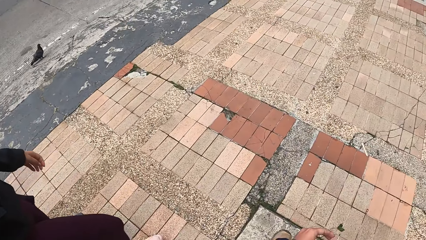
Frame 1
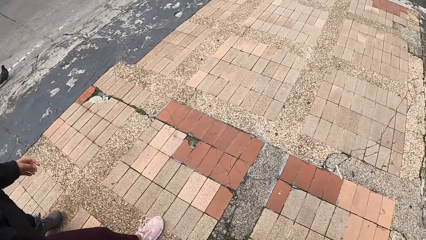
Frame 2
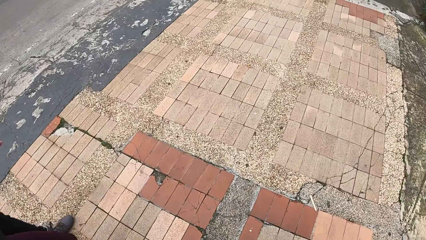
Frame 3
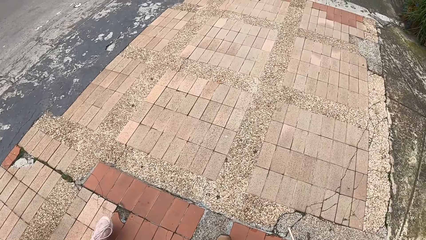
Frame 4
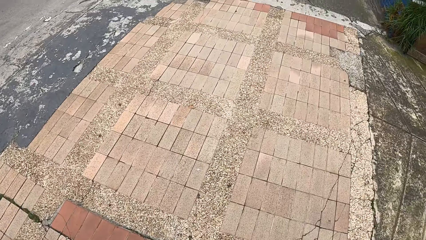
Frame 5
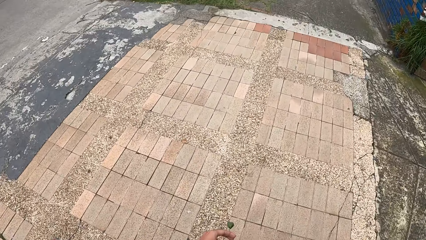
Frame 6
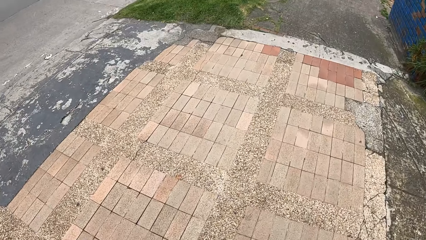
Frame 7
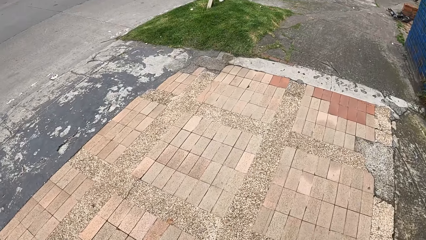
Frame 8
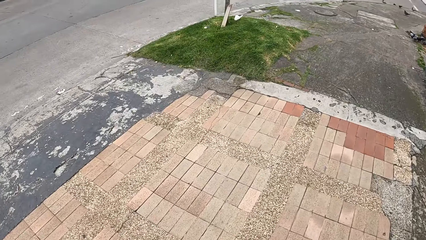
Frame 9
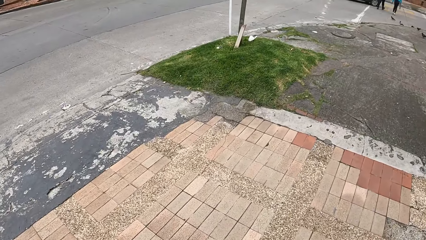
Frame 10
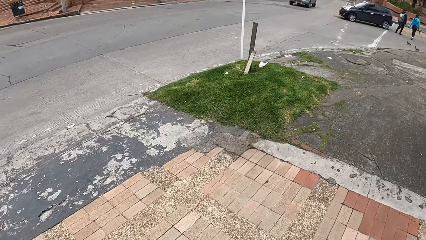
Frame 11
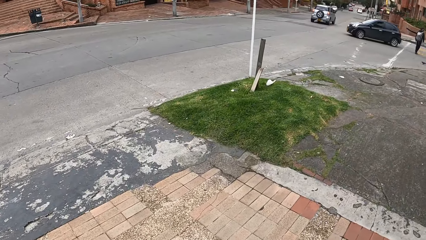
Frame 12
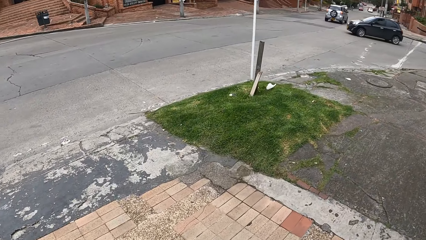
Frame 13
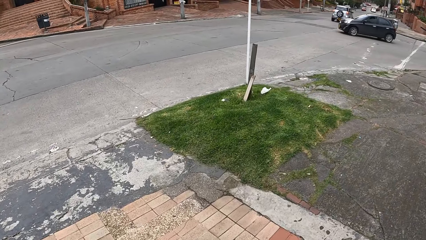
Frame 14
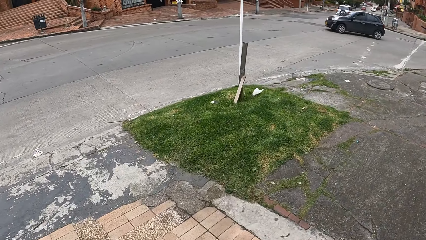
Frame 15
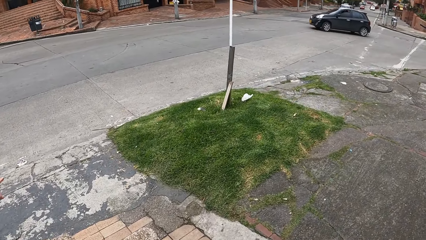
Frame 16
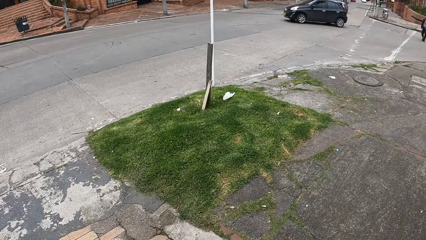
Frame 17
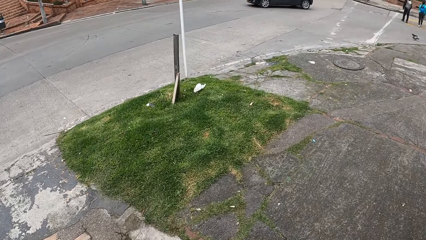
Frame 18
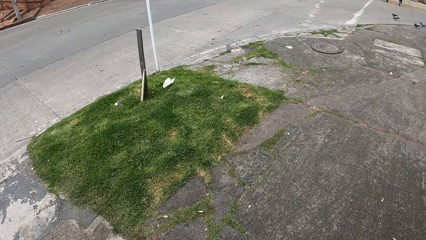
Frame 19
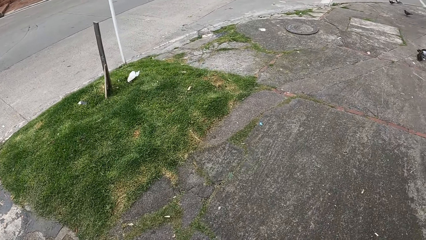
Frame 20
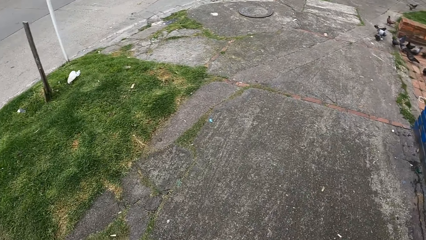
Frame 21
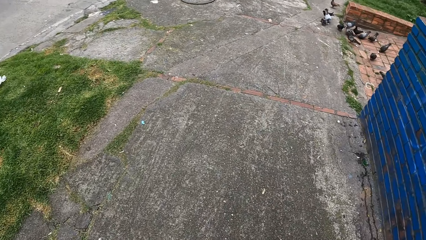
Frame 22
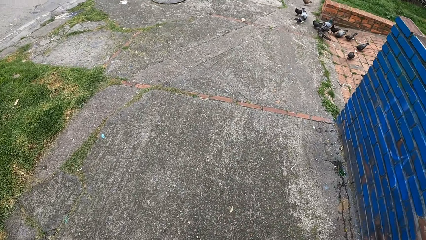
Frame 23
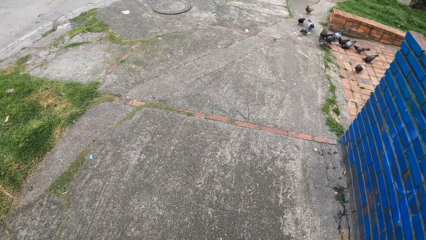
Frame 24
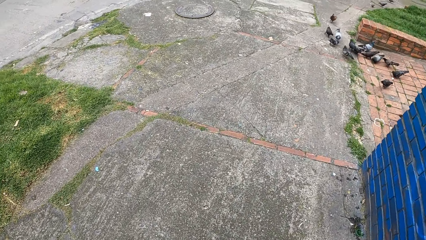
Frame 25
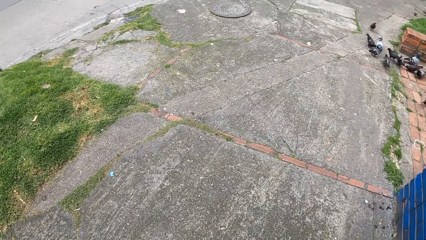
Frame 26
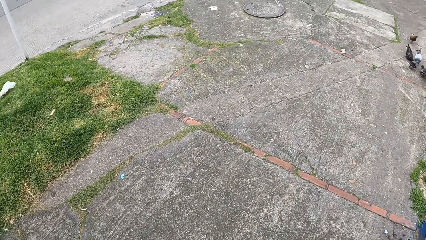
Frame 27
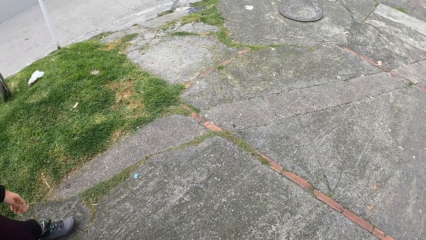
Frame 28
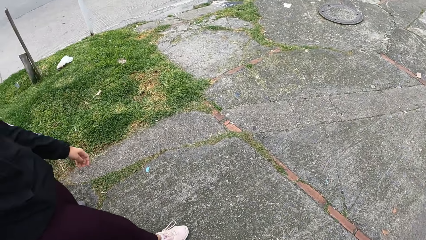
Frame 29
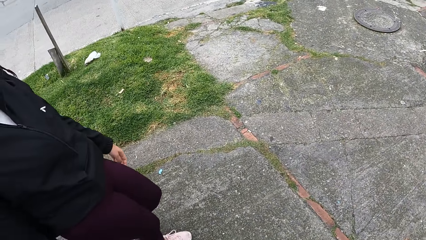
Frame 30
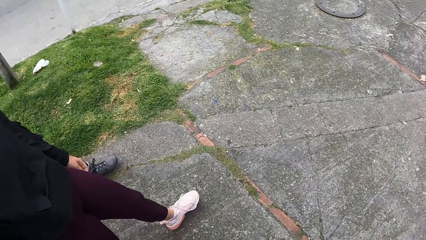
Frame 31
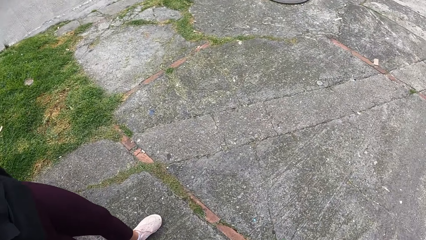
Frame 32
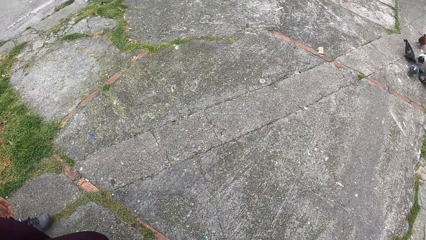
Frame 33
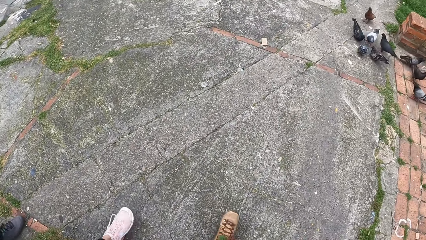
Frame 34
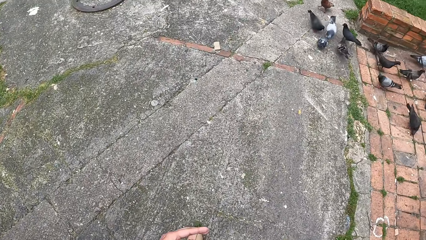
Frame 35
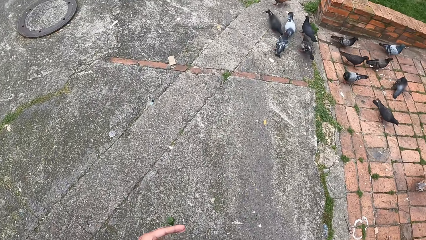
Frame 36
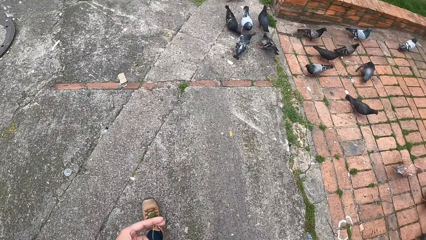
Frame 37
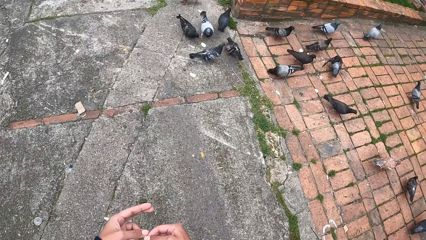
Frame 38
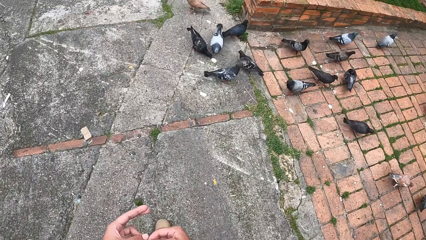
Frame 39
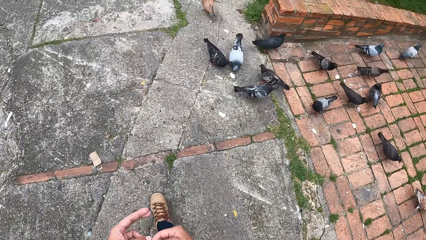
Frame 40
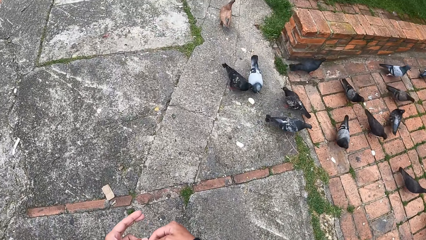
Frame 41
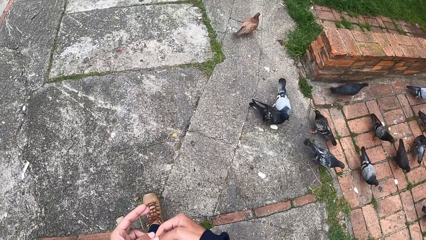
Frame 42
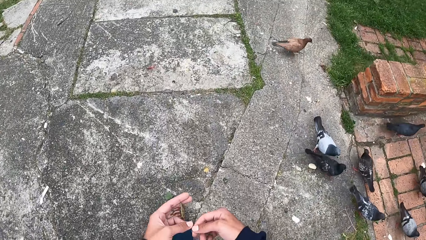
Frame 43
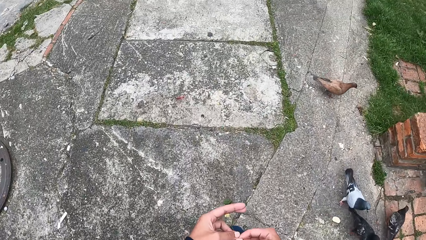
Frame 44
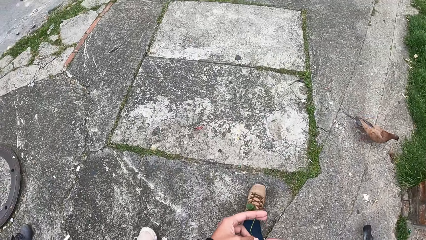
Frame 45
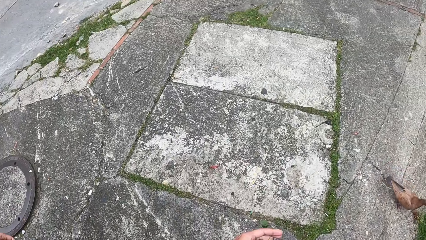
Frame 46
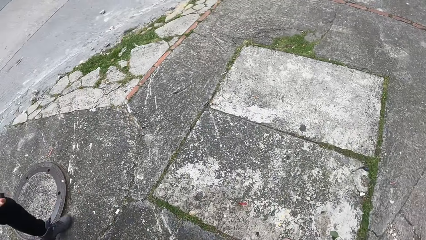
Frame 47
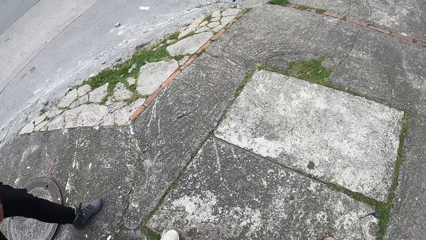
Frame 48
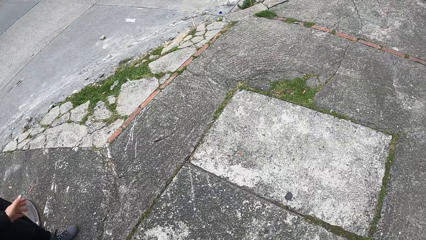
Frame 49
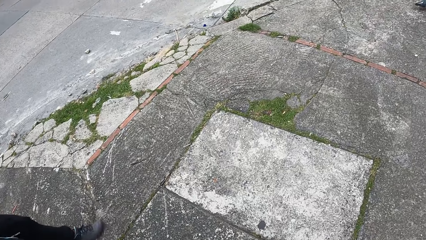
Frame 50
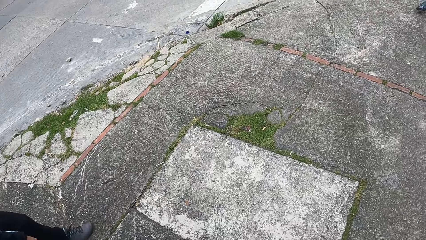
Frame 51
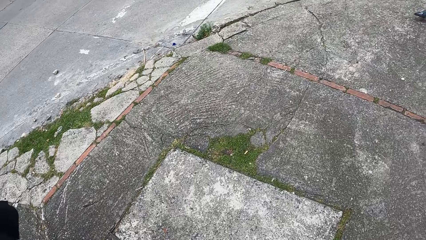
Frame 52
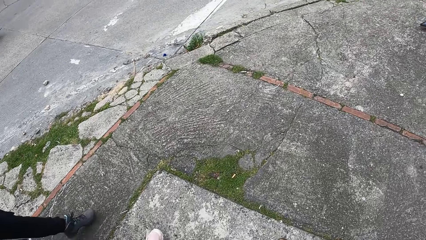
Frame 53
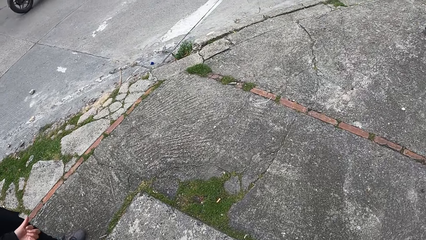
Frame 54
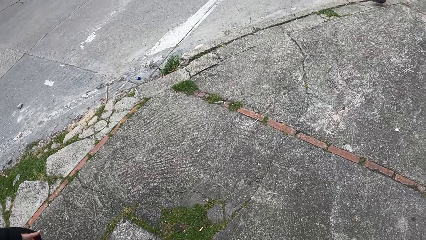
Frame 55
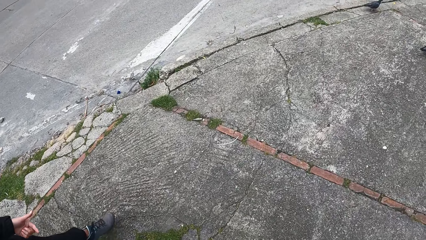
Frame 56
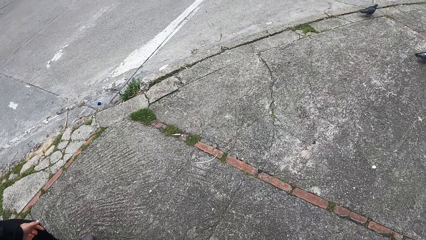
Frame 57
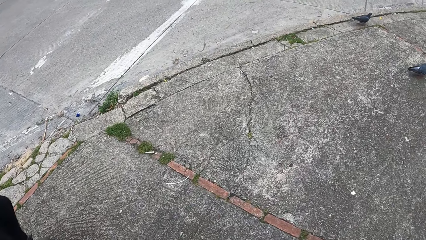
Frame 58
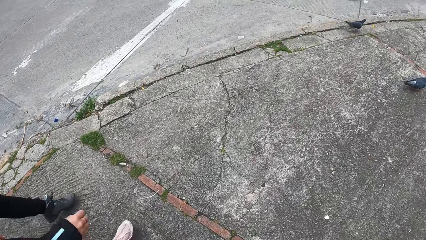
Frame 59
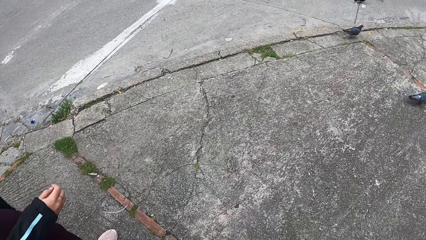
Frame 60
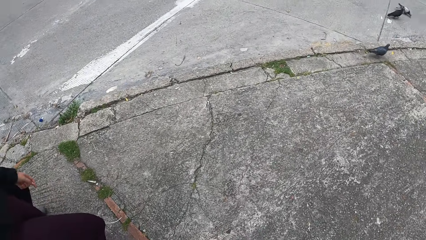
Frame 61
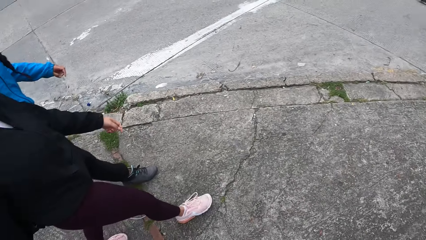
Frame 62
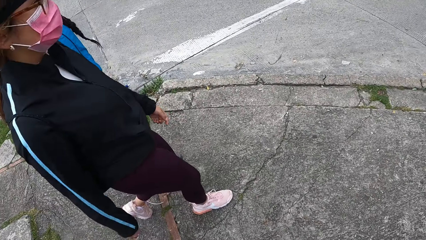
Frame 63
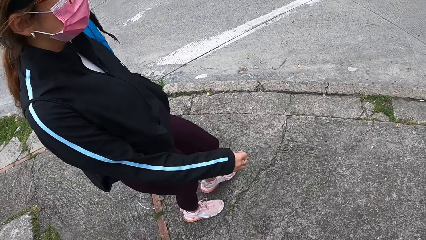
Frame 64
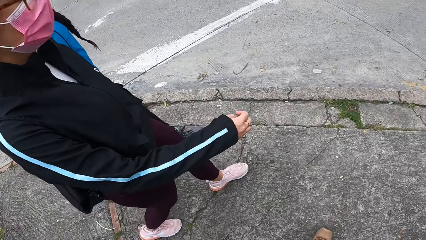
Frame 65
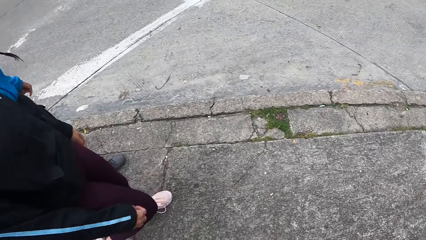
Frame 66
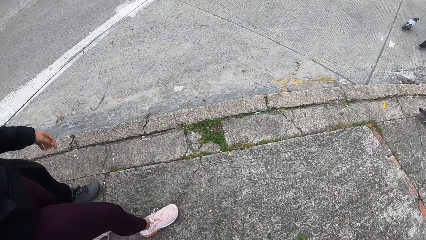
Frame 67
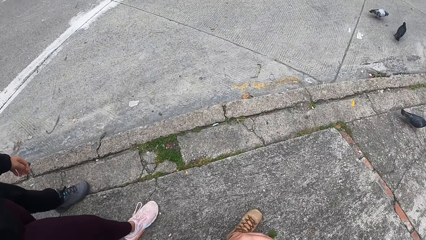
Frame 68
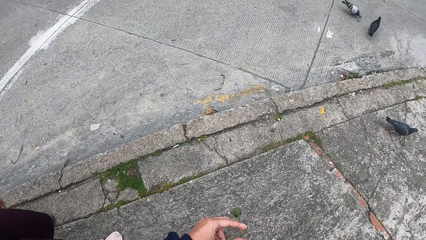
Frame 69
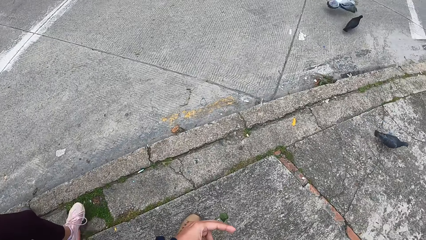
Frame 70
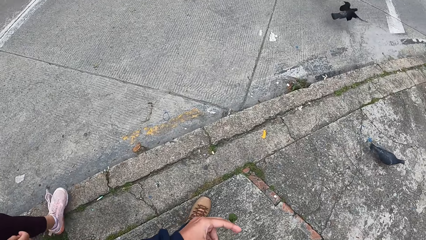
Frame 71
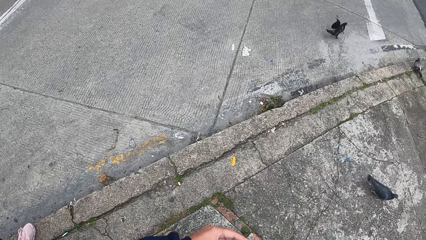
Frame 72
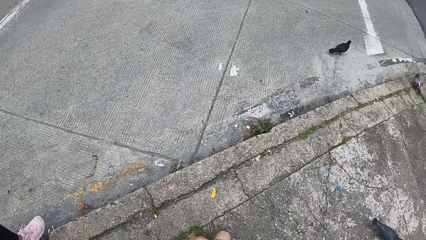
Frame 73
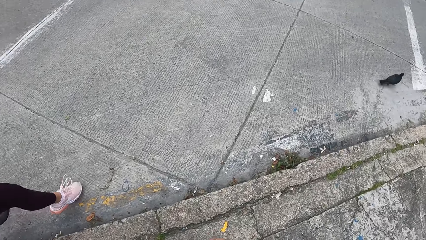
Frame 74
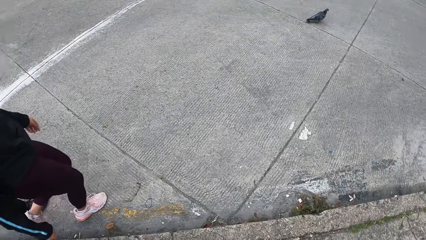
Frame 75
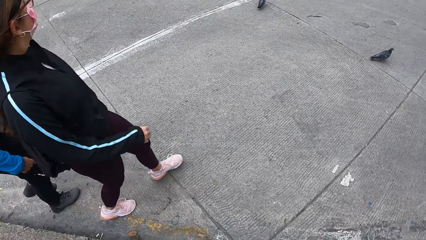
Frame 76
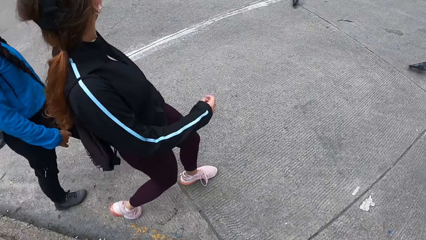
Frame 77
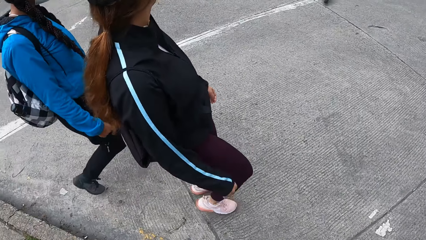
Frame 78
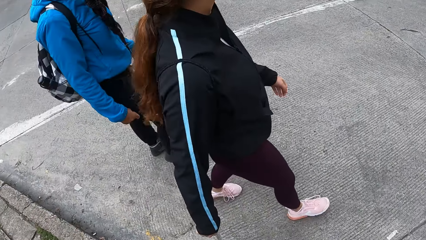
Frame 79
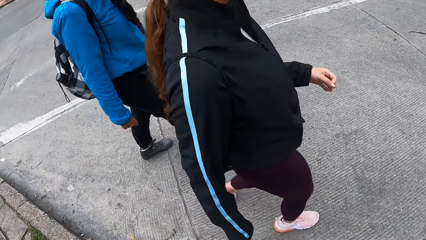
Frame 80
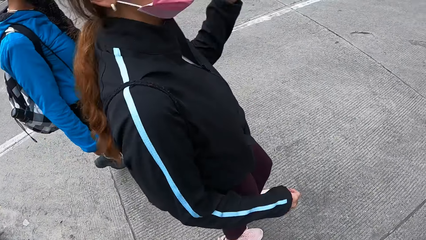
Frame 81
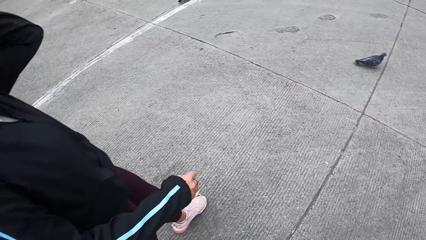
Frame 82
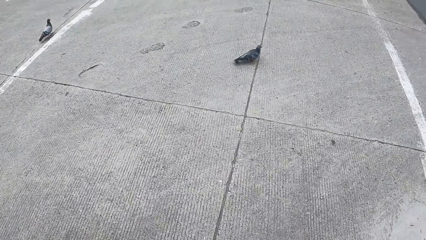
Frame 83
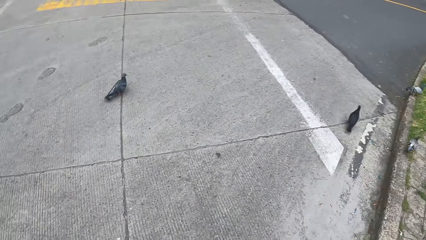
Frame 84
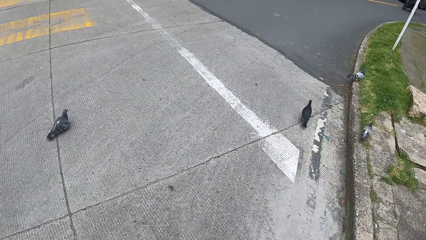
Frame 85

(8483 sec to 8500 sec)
The camera wearer looks at a dove along the road. They walk past a group of birds on the walkway. A black bike rides past the camera wearer on the paved road. A woman swings her hands.
